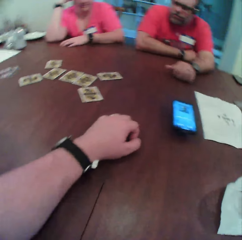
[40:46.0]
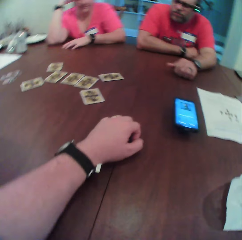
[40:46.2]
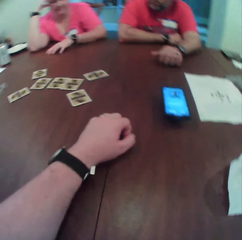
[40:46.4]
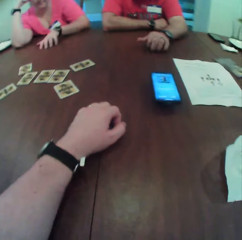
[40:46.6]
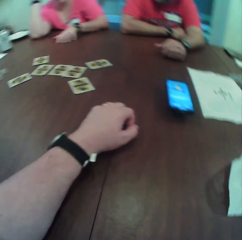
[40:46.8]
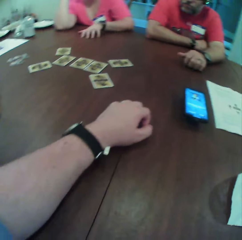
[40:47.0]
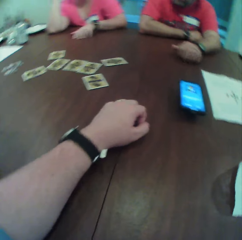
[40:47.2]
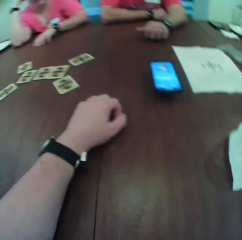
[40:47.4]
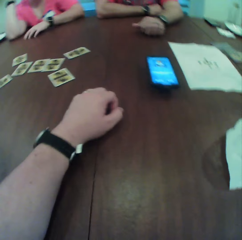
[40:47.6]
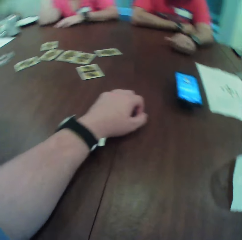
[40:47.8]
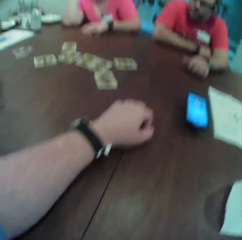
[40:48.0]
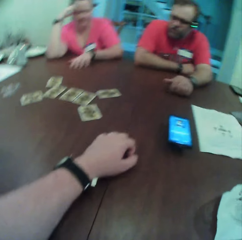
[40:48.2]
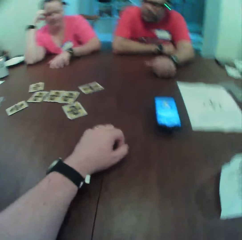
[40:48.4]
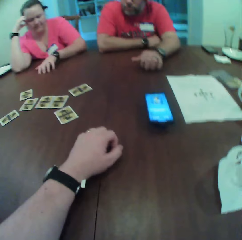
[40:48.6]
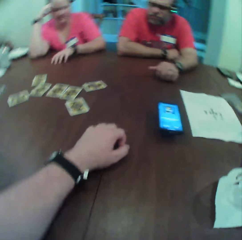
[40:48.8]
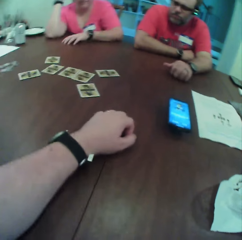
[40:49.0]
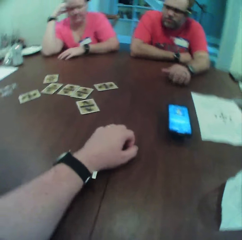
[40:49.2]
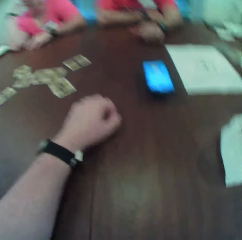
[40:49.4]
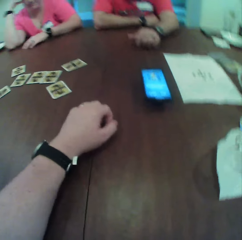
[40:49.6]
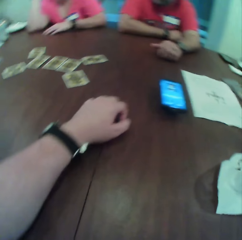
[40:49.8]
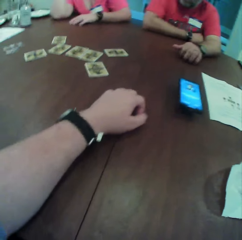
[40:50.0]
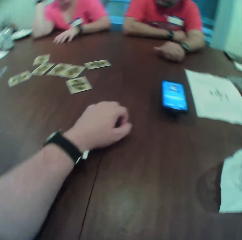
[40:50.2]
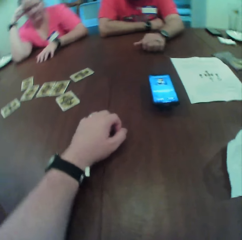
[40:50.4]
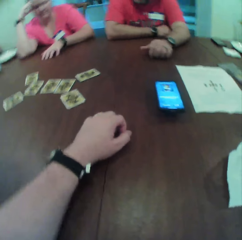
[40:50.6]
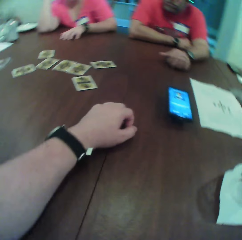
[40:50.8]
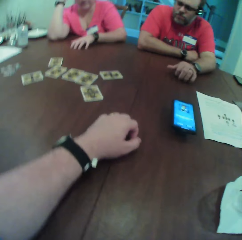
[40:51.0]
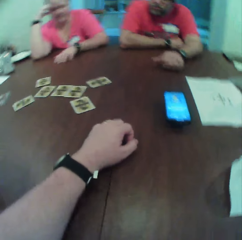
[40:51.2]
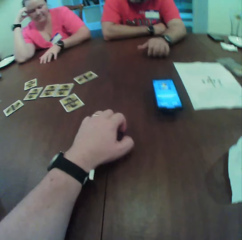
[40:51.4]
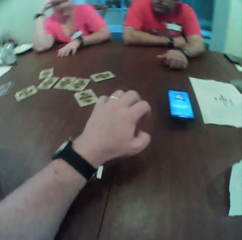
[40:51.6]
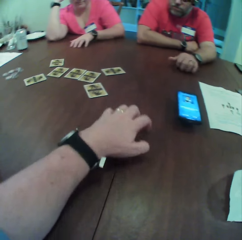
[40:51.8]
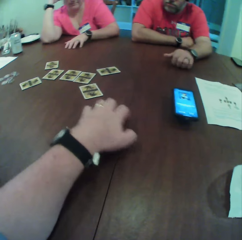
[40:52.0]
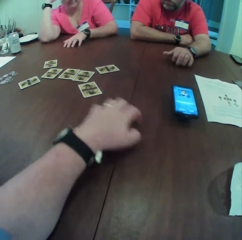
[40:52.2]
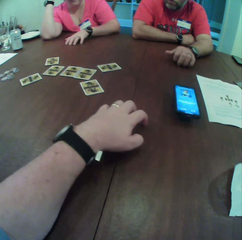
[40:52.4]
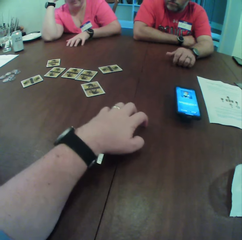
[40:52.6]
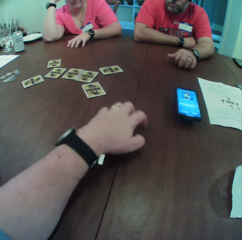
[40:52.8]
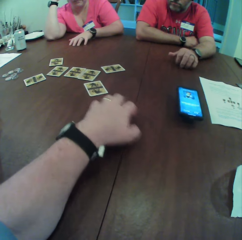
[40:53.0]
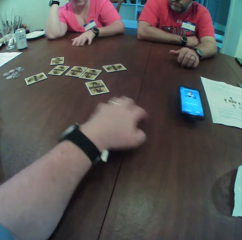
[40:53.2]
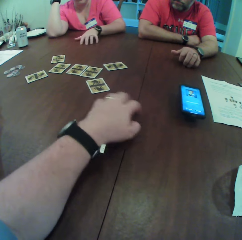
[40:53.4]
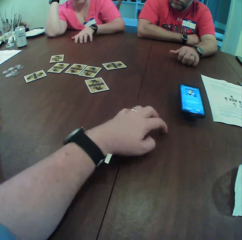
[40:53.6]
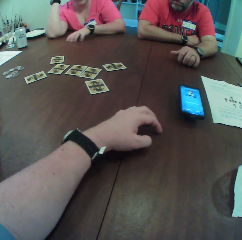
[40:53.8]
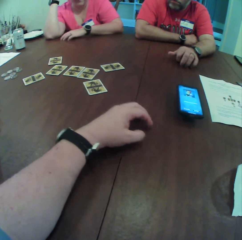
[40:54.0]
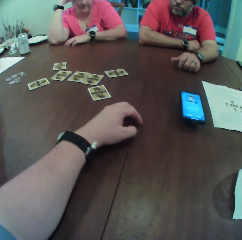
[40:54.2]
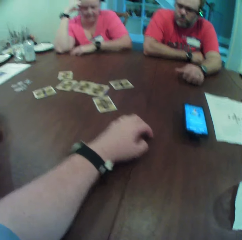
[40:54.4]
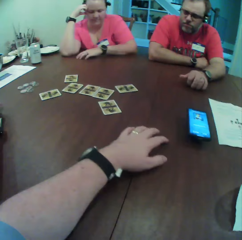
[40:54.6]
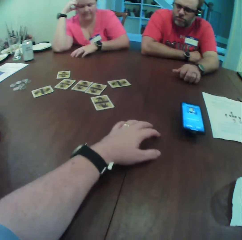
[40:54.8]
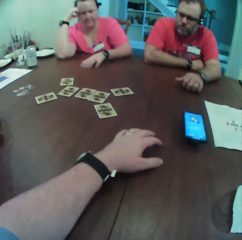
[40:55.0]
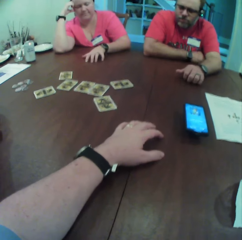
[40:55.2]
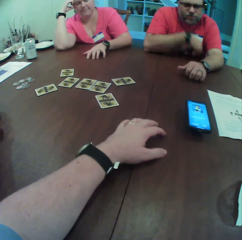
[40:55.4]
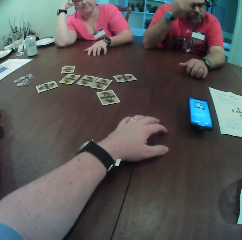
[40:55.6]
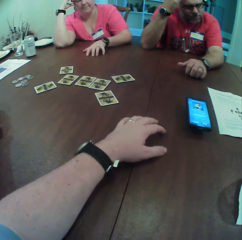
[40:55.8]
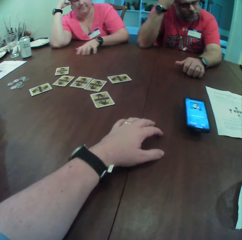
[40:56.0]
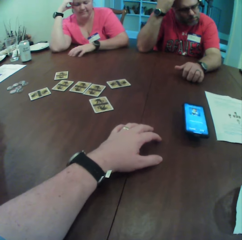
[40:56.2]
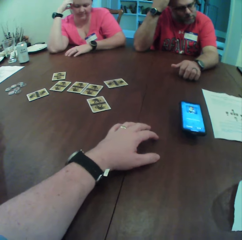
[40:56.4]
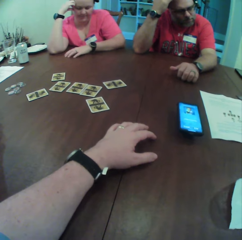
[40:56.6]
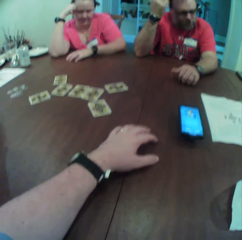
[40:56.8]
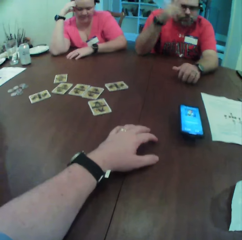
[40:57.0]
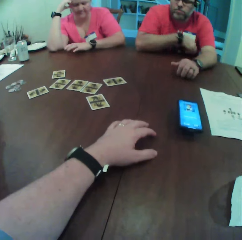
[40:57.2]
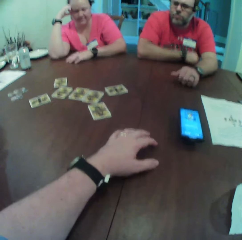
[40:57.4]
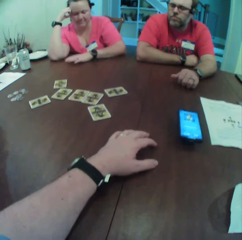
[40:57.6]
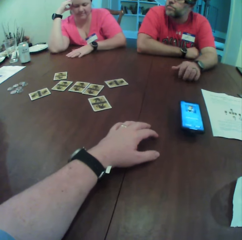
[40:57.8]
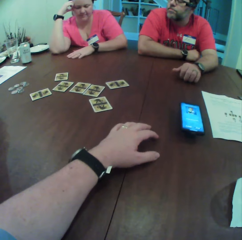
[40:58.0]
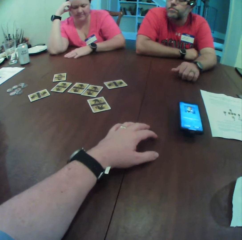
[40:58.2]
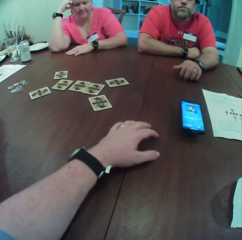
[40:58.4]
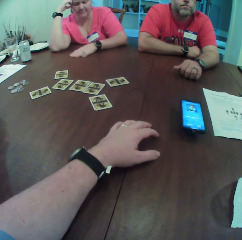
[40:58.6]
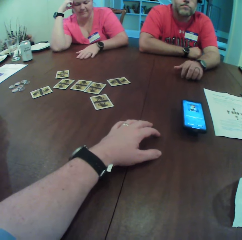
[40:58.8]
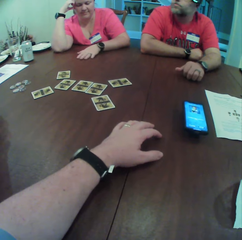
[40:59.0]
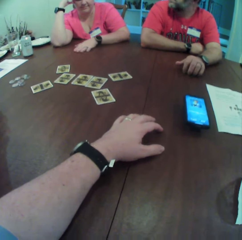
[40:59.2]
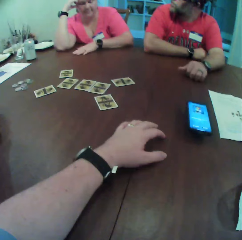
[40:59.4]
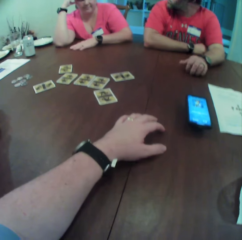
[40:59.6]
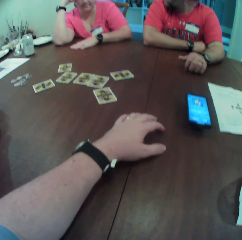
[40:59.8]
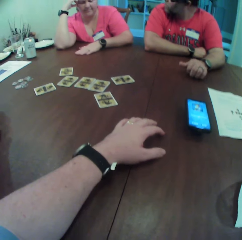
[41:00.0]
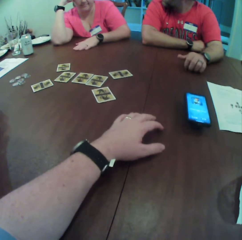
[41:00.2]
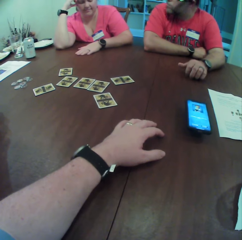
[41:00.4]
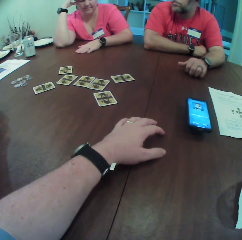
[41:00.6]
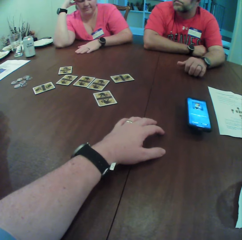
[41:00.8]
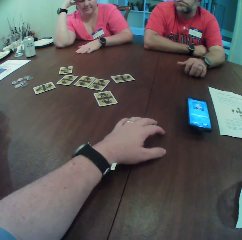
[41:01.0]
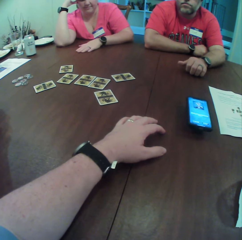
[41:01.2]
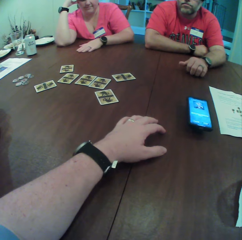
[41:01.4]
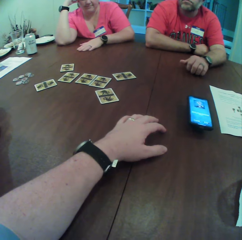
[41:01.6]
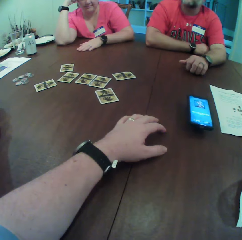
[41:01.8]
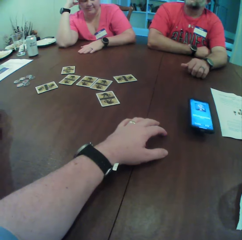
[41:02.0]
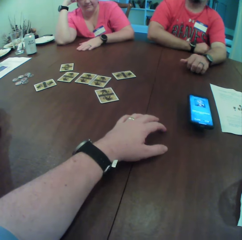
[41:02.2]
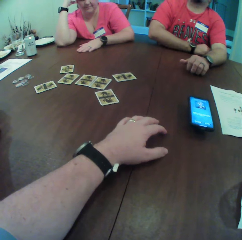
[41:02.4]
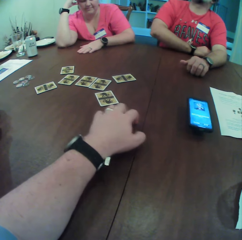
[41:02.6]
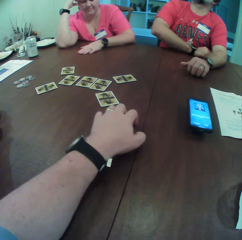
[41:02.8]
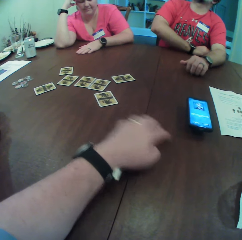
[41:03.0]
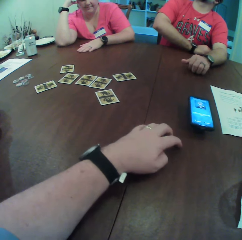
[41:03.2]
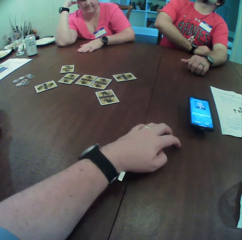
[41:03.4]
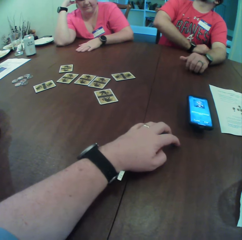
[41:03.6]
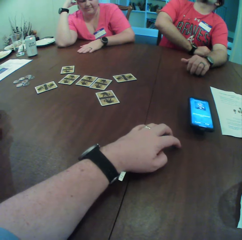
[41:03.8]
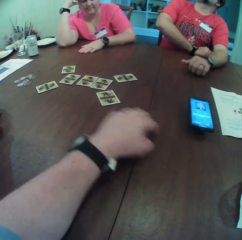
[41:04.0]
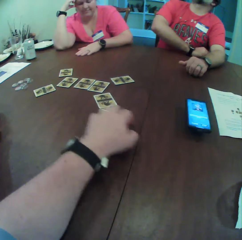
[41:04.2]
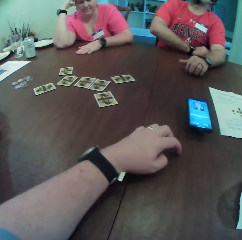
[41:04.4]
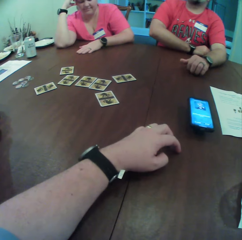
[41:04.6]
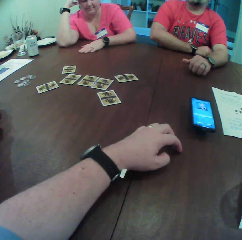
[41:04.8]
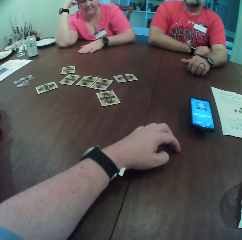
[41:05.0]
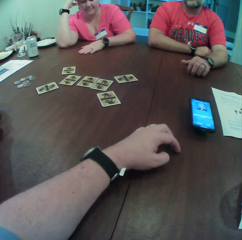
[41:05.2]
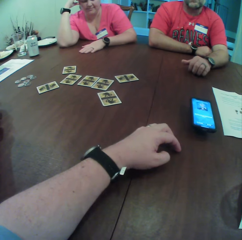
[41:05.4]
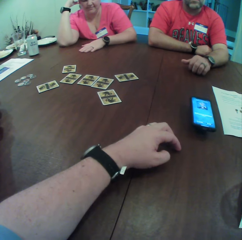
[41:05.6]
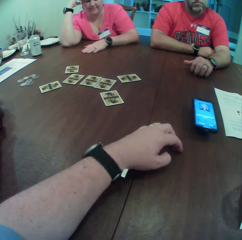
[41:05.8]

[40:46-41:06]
The camera wearer looks at the card. He moves his left hand on the table. A man touches his hair with his right hand. A person rubs the head. Another person moves the hand. The camera wearer moves his left hand on the table.

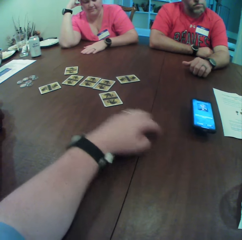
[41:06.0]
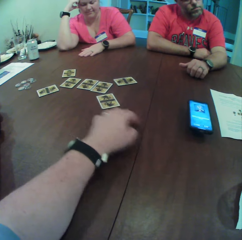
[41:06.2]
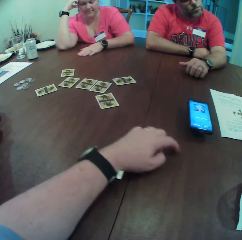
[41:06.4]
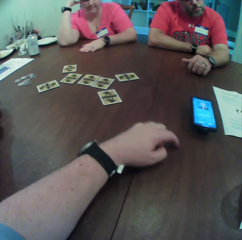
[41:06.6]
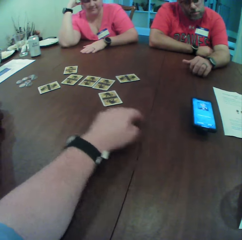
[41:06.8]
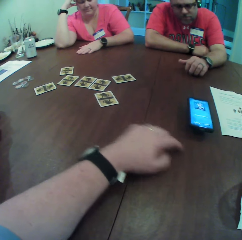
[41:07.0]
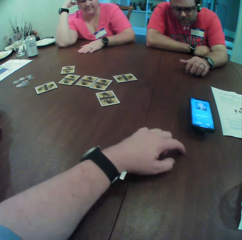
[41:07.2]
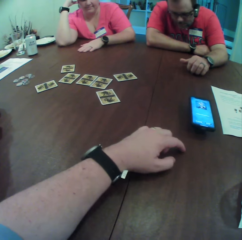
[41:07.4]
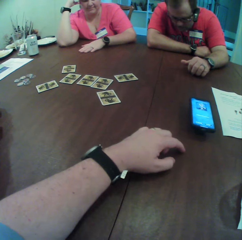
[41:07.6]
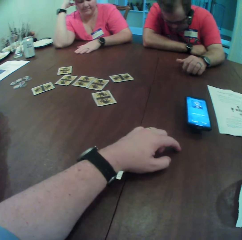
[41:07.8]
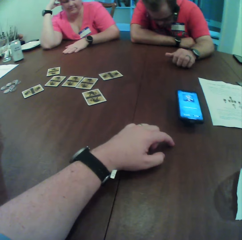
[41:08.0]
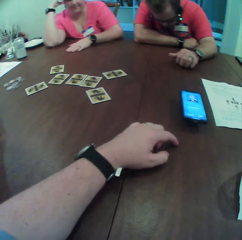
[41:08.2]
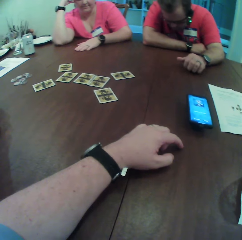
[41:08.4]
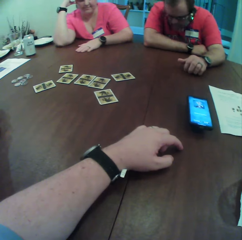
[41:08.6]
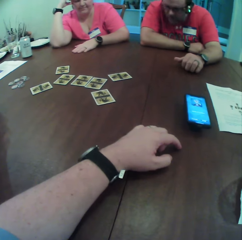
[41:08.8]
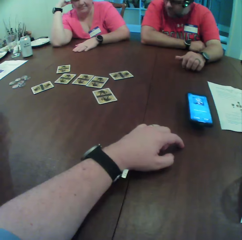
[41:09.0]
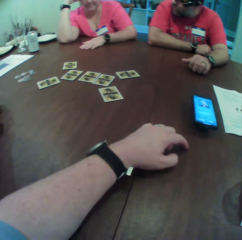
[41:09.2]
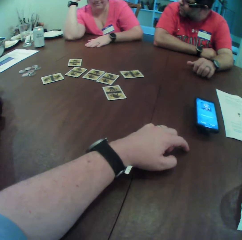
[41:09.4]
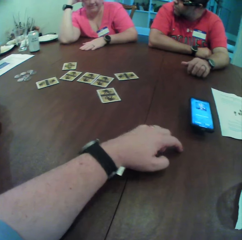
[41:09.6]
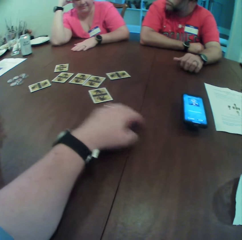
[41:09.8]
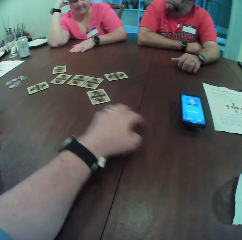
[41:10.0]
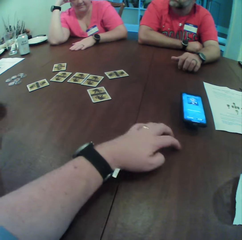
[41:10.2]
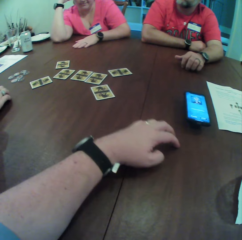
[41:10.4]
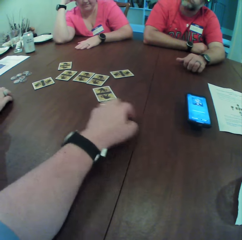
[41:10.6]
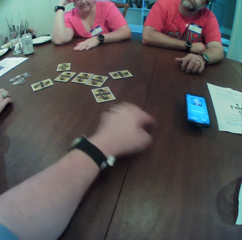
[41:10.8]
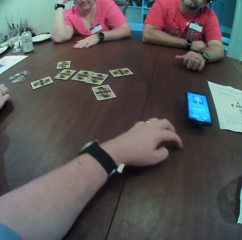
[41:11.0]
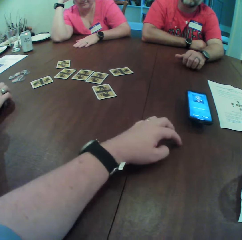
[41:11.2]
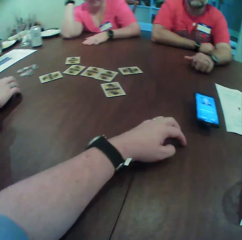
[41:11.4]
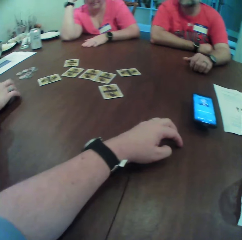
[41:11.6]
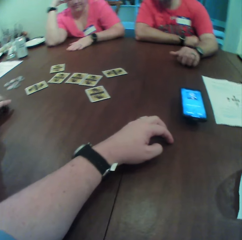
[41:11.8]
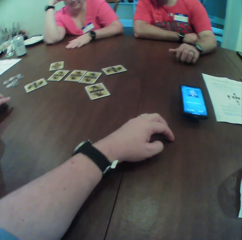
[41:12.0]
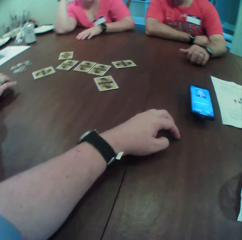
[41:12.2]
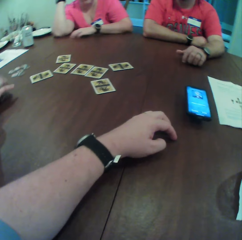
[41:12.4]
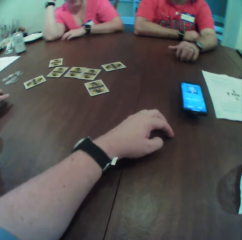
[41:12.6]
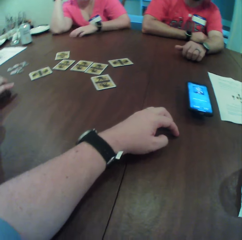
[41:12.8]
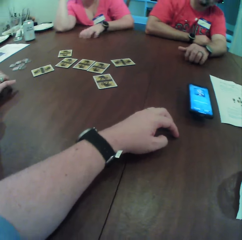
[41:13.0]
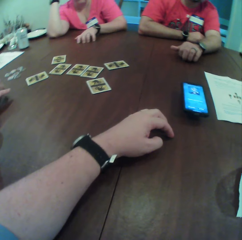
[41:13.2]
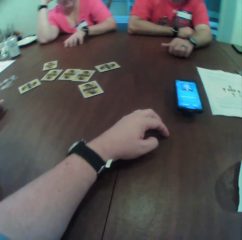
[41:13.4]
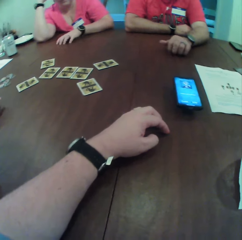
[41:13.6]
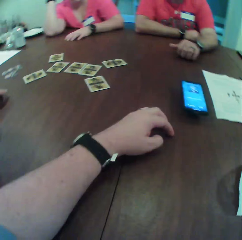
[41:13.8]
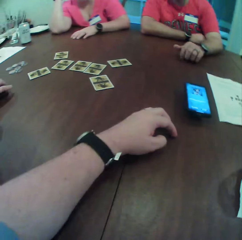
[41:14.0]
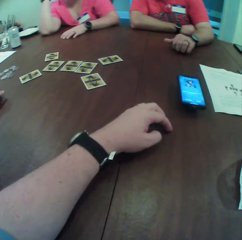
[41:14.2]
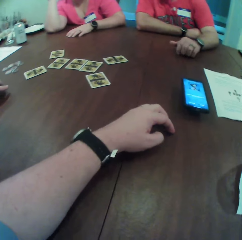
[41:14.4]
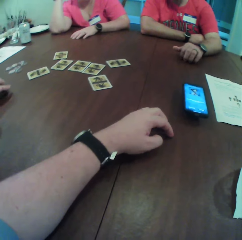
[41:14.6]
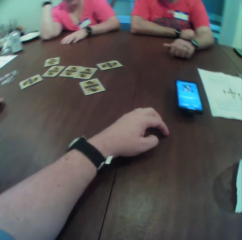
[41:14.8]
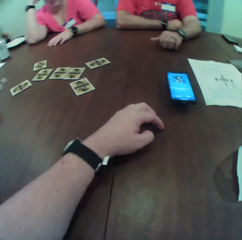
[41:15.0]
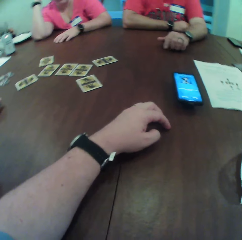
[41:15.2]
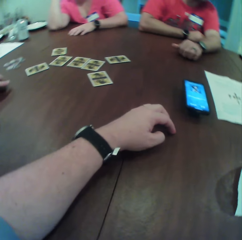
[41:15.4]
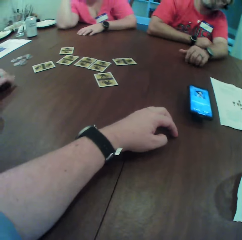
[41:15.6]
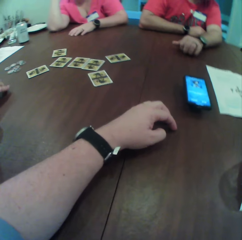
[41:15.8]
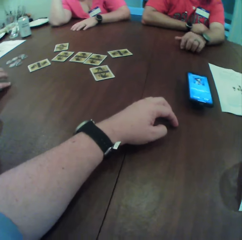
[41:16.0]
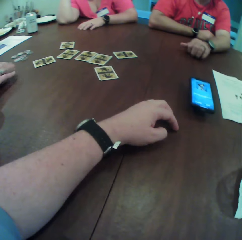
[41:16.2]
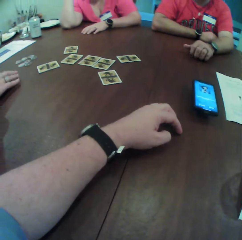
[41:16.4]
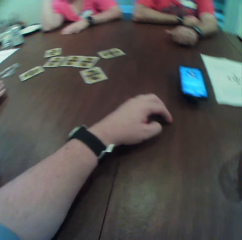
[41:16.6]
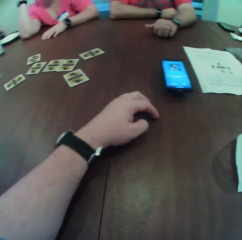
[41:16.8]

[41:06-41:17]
A woman taps her right hand on the table. The woman moves the hand.
